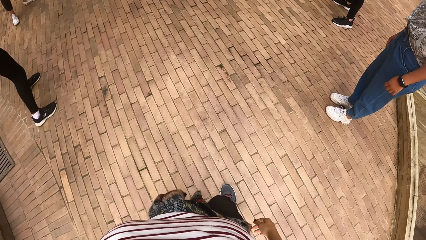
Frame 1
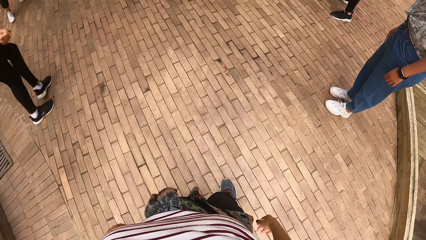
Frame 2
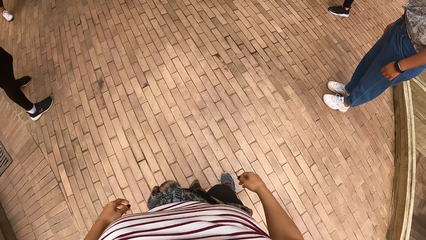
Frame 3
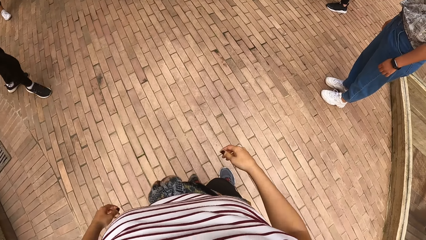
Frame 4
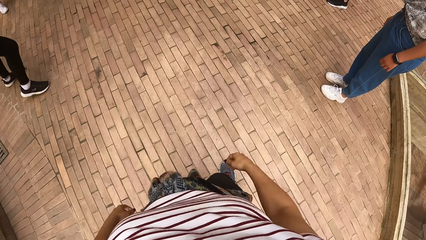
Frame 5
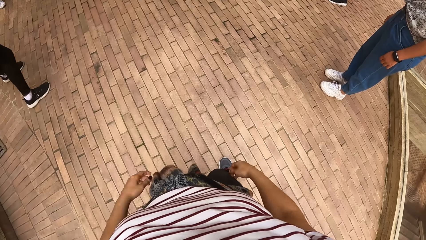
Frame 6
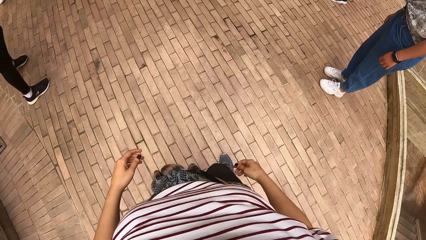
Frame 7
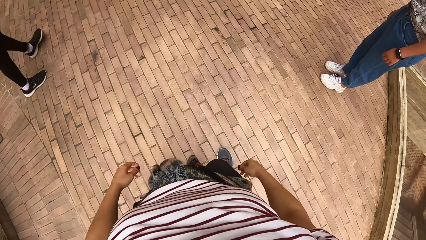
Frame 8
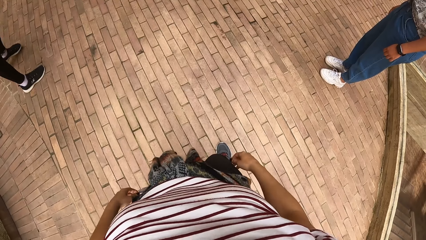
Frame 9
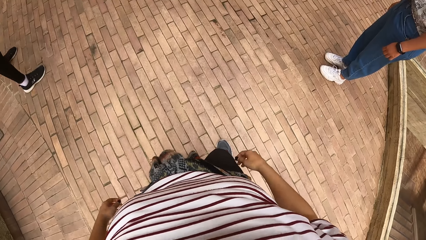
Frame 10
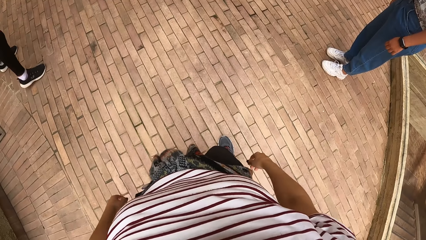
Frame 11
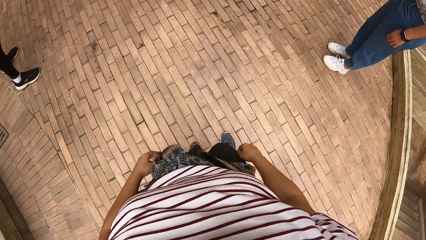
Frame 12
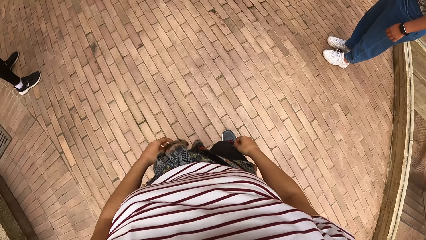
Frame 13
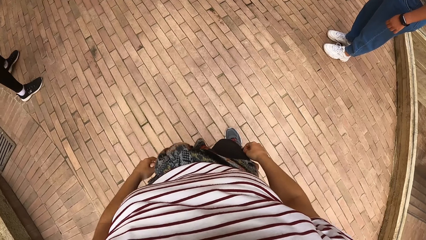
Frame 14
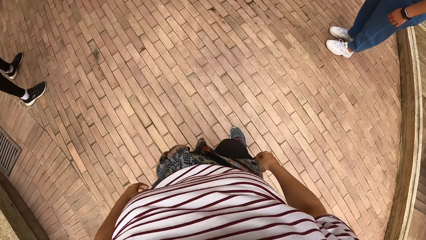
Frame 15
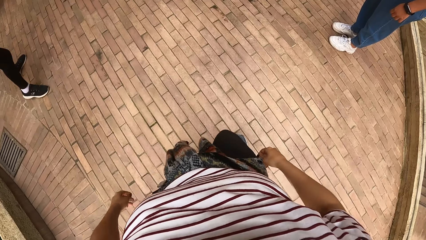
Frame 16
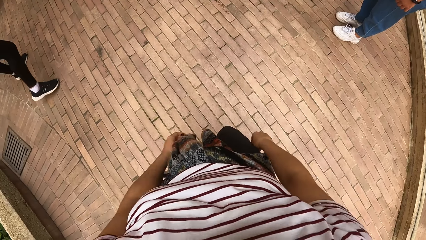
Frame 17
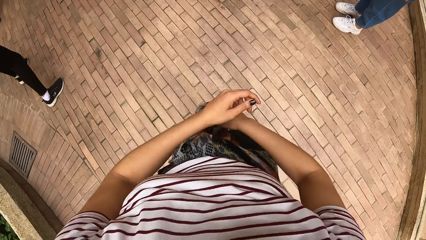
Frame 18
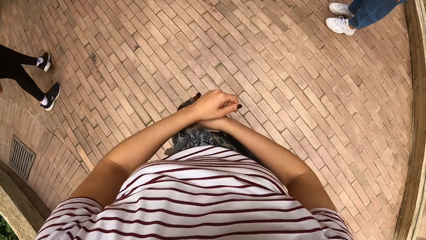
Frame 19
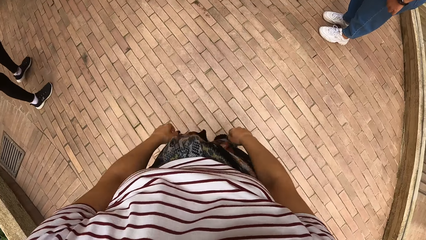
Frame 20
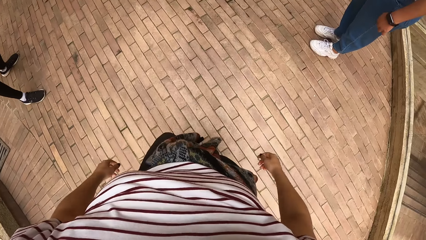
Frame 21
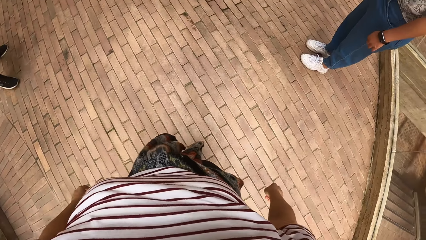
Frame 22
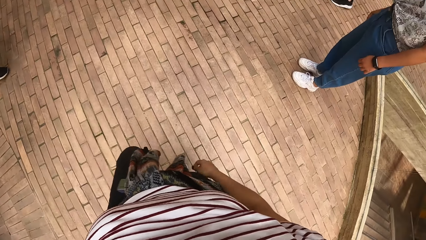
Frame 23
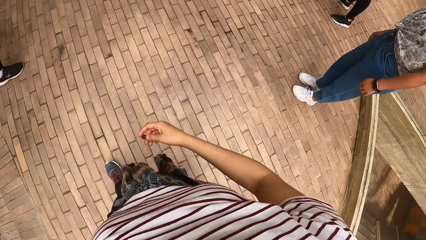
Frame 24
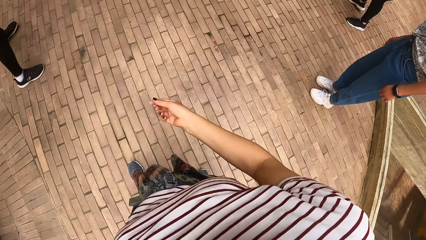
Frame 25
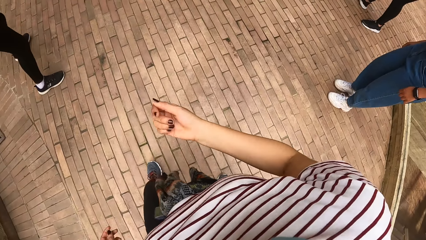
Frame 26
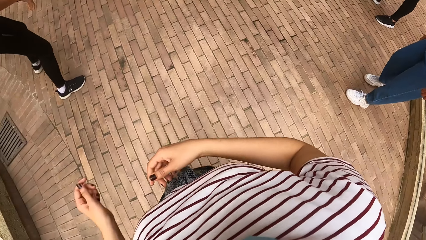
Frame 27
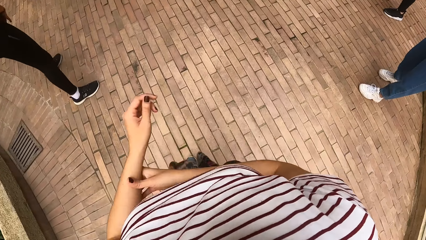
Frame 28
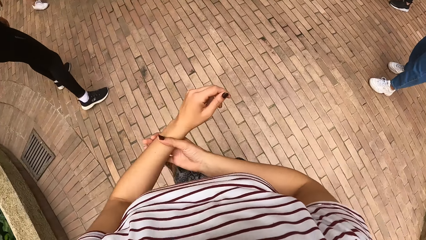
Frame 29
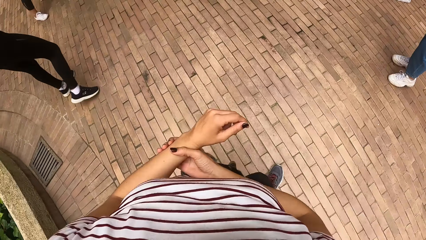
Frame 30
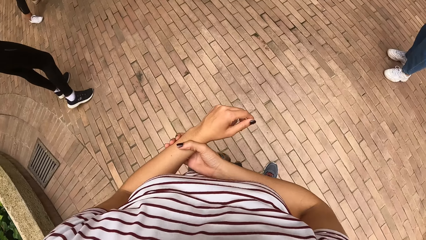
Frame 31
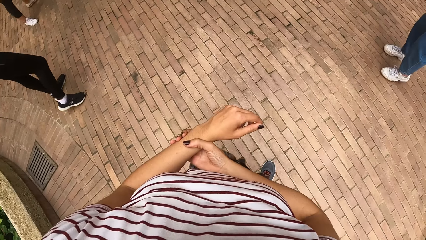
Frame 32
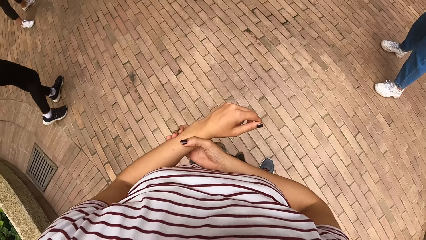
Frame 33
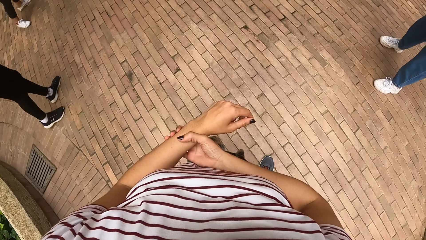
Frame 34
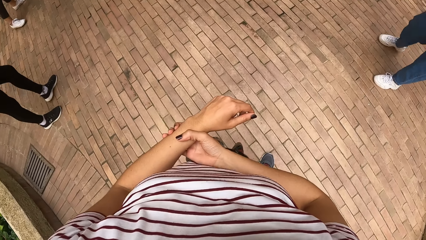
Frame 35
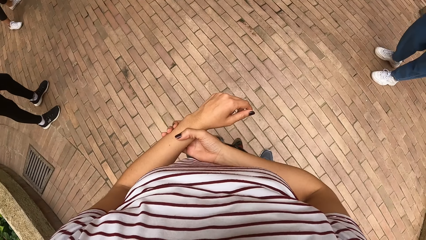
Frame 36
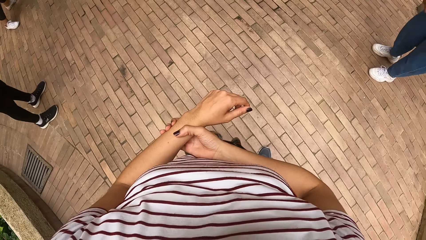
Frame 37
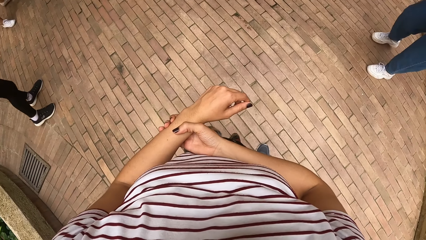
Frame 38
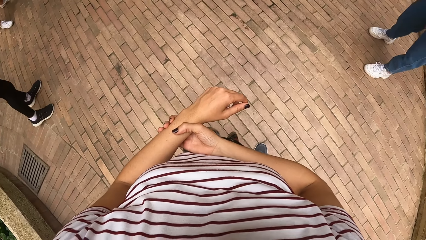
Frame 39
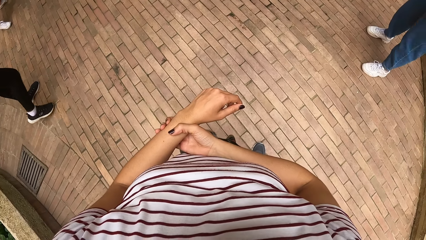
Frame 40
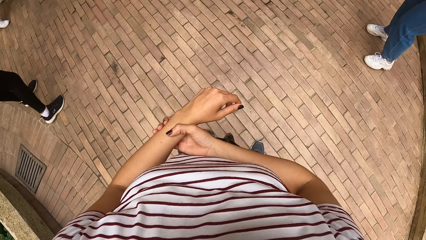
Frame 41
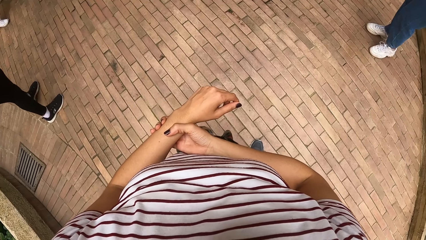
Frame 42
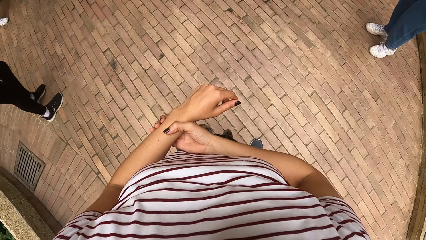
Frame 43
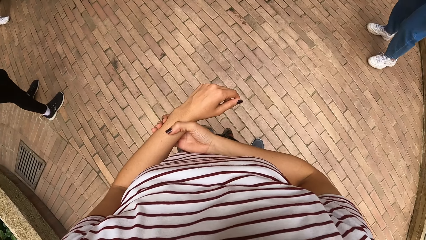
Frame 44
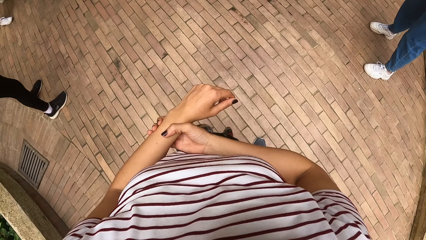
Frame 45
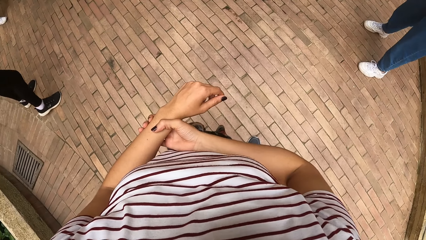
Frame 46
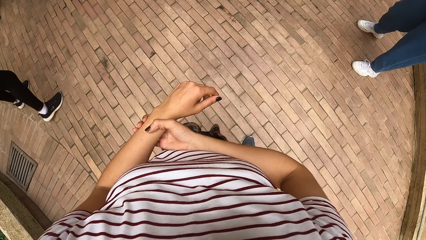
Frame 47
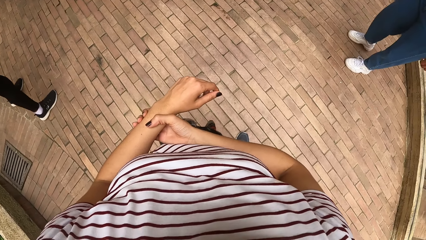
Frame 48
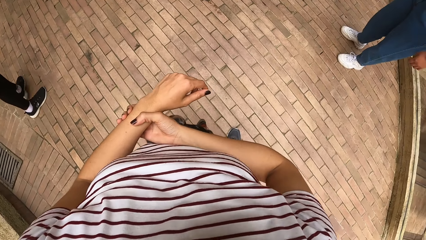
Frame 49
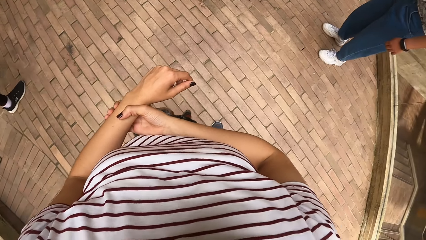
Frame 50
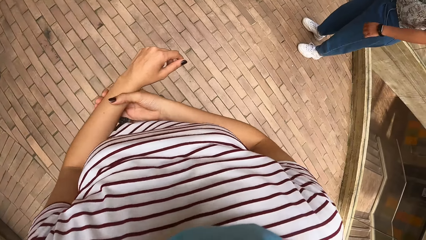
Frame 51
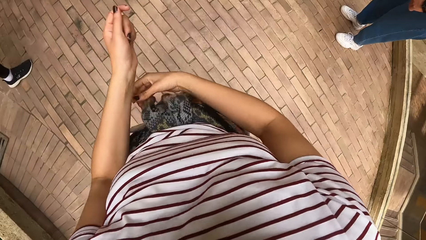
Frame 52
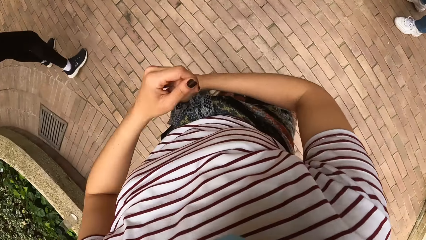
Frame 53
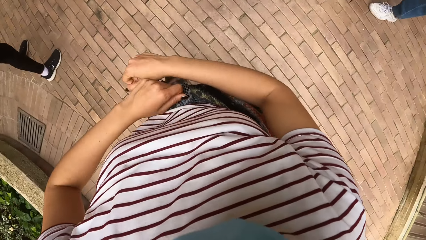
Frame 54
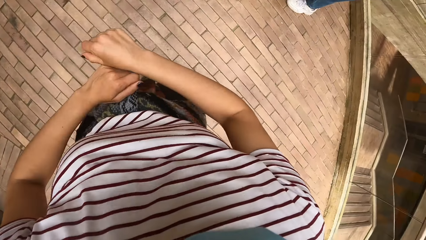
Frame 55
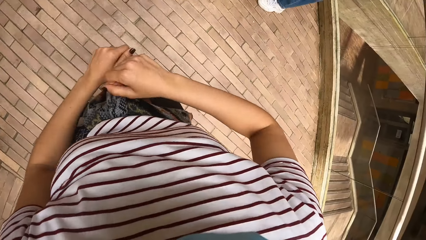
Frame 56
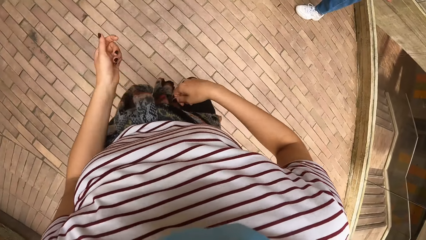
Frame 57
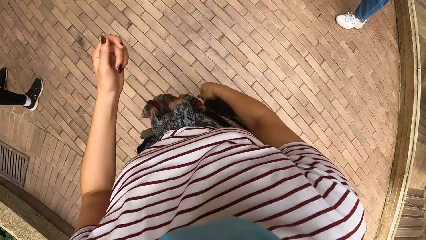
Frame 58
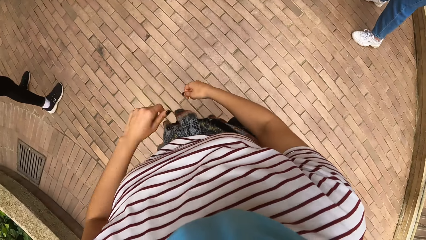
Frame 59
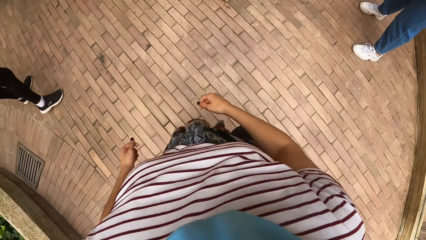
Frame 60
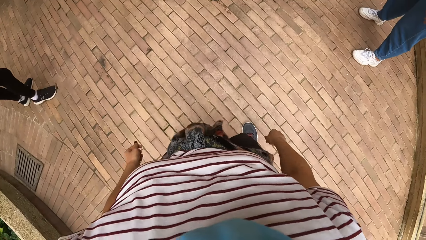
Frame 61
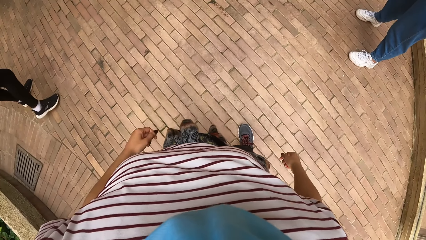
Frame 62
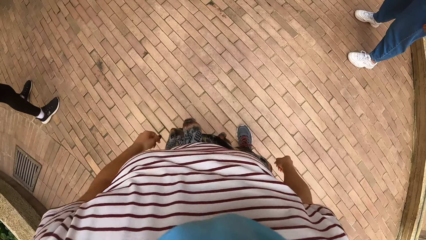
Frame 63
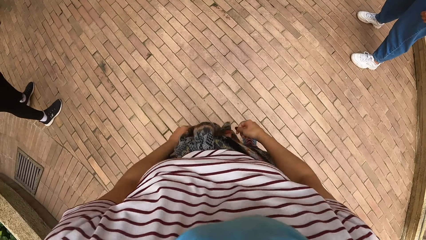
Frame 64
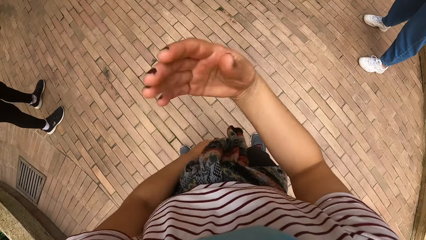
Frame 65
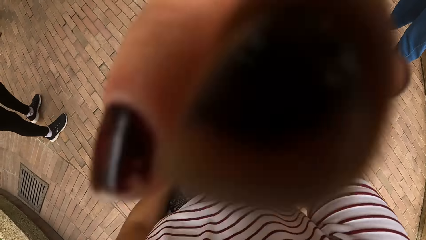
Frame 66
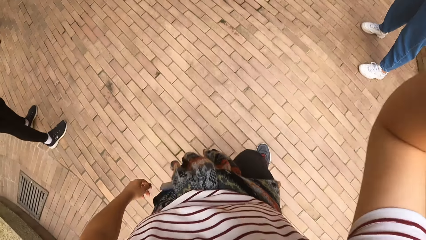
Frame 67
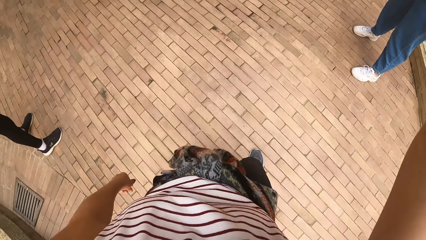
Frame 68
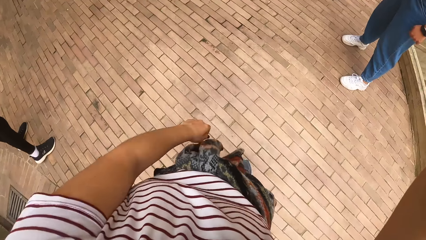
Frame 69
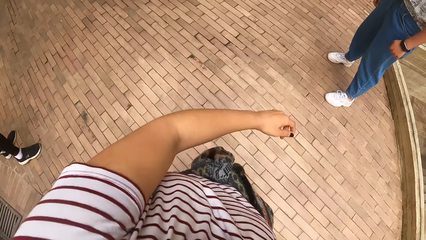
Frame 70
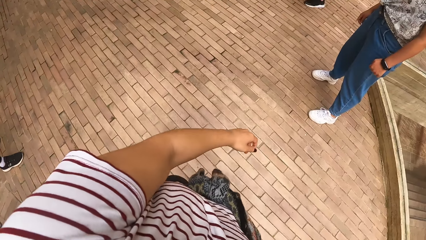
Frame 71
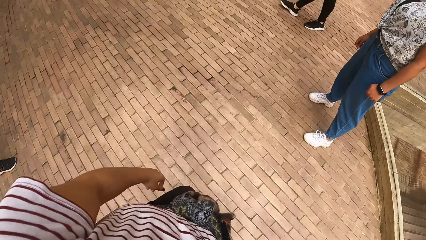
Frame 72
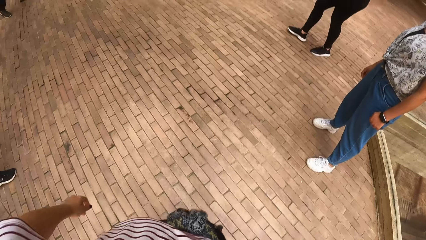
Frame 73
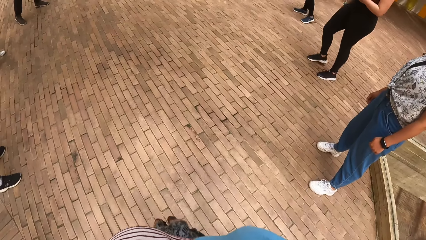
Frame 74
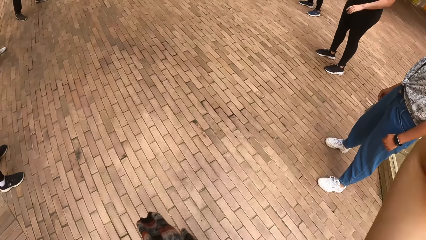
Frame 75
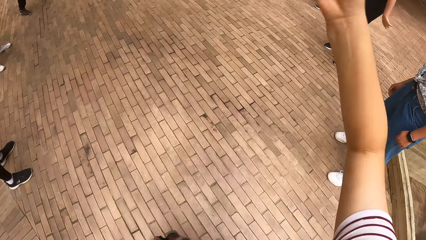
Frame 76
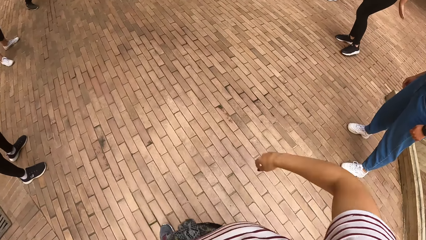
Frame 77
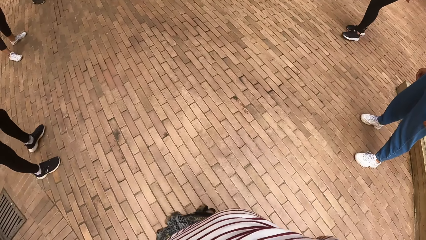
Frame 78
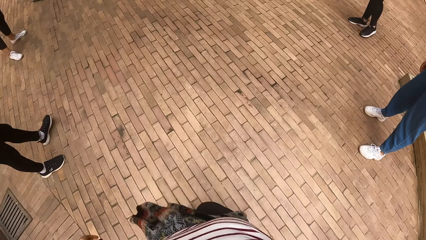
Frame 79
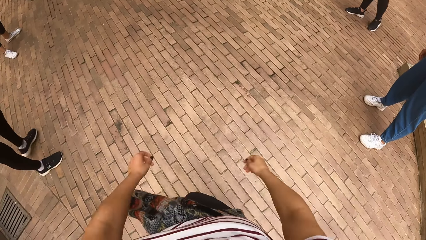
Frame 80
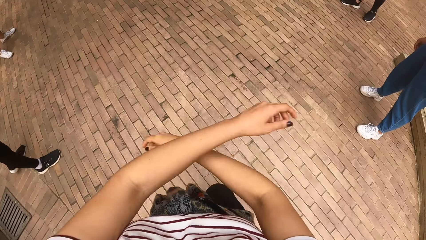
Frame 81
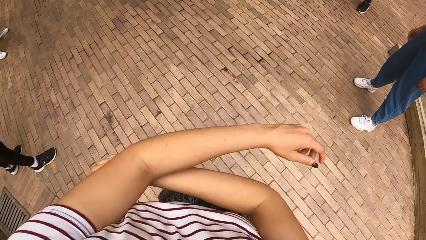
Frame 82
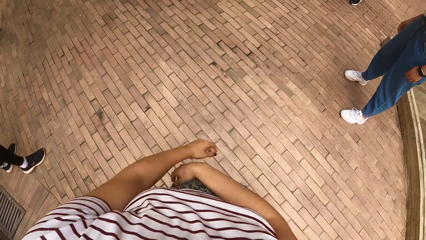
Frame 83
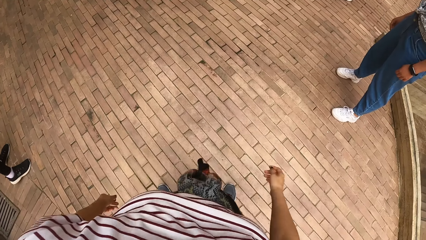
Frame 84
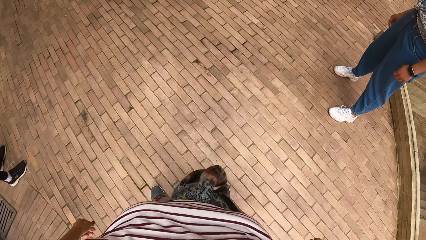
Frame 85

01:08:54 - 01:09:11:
A woman does some dance moves. The camera wearer does some dance moves. She holds her left hand with her right hand. Another woman moves around the pavement. The first woman moves around the pavement. The camera wearer dances. She moves her body. She adjusts the camera on her head with her right hand.
